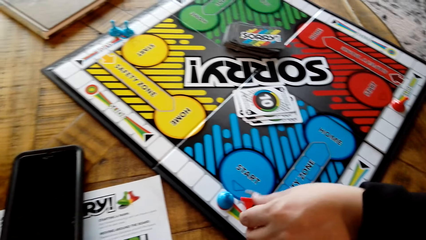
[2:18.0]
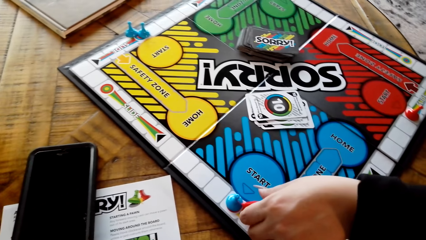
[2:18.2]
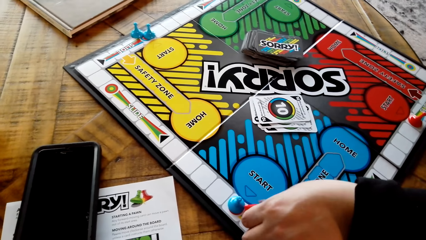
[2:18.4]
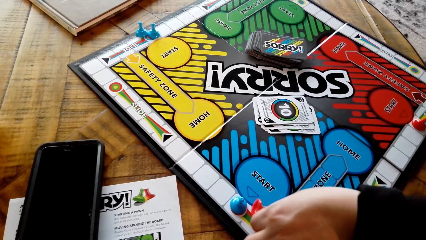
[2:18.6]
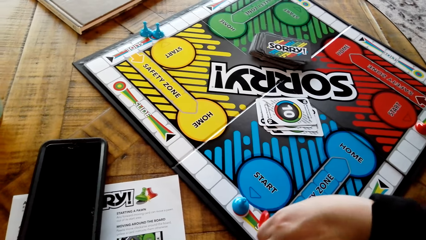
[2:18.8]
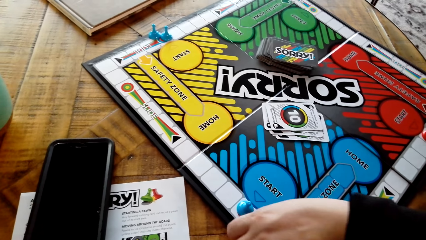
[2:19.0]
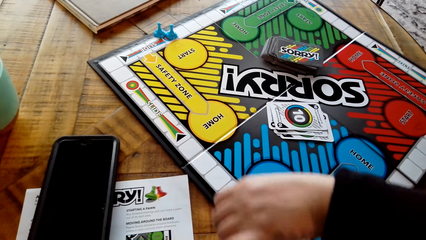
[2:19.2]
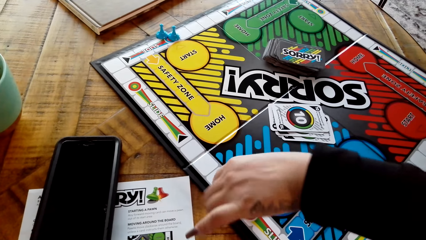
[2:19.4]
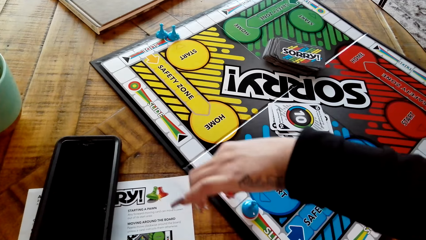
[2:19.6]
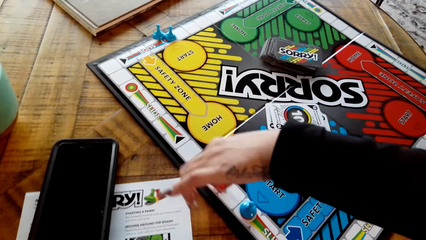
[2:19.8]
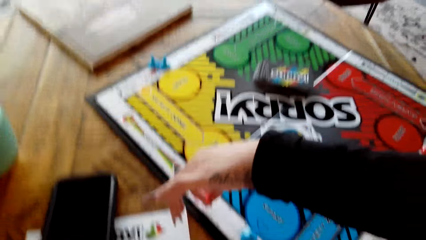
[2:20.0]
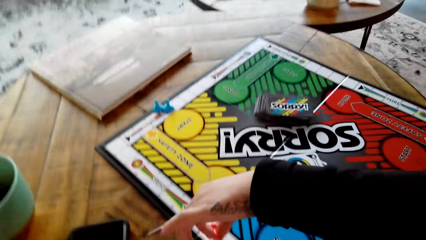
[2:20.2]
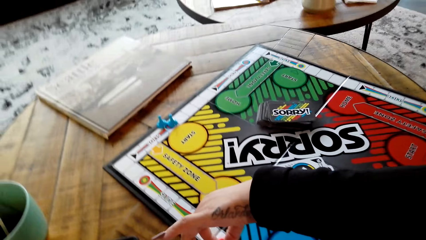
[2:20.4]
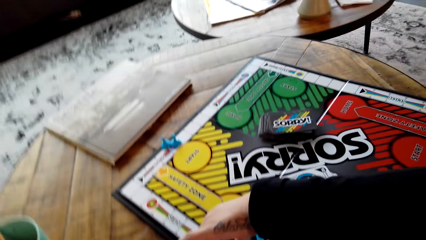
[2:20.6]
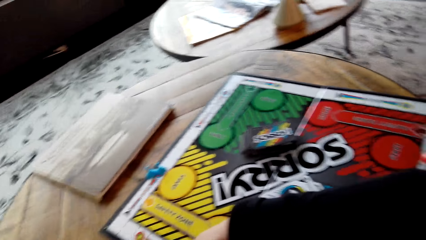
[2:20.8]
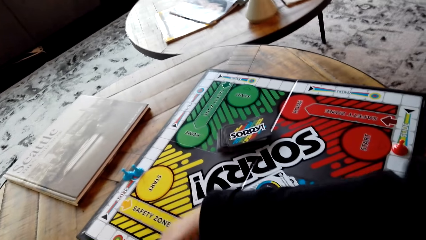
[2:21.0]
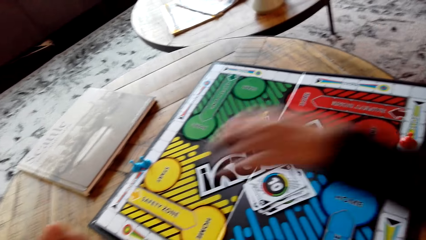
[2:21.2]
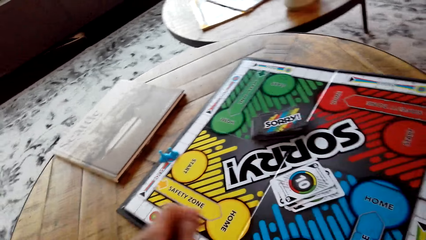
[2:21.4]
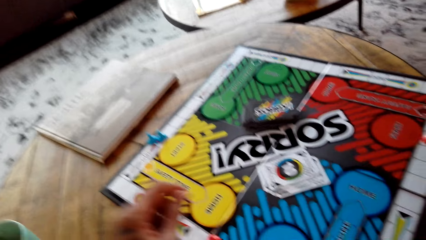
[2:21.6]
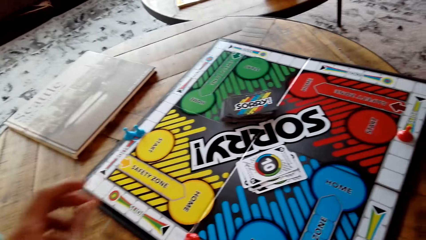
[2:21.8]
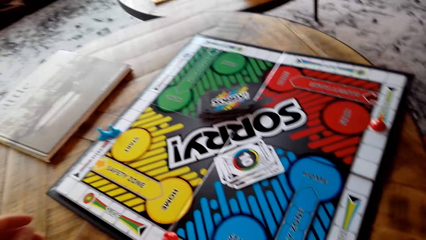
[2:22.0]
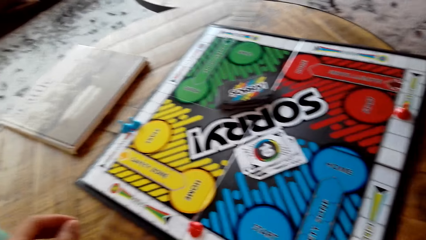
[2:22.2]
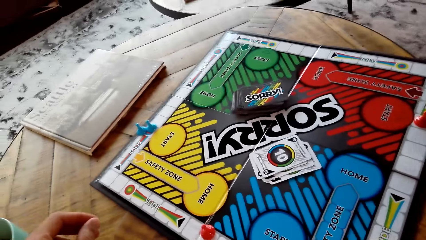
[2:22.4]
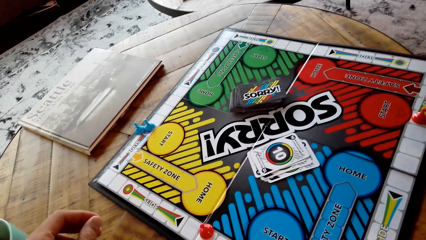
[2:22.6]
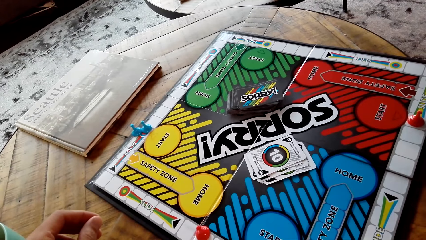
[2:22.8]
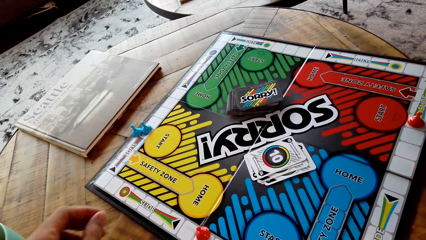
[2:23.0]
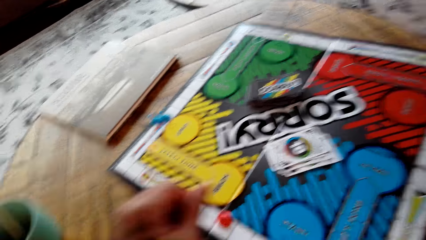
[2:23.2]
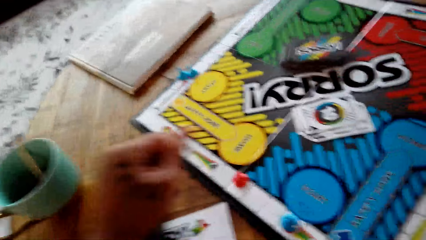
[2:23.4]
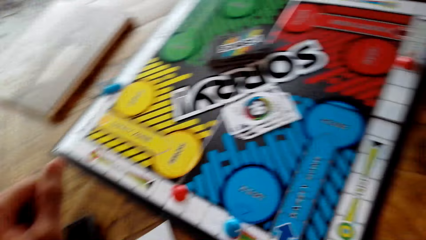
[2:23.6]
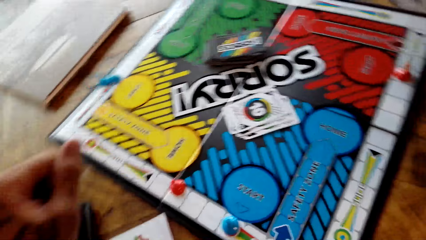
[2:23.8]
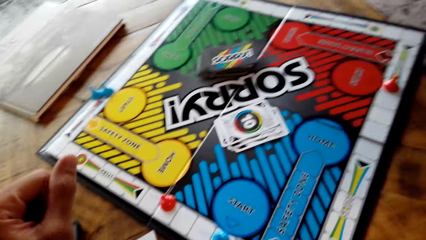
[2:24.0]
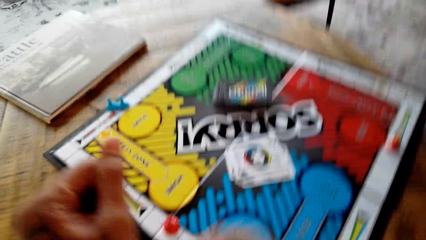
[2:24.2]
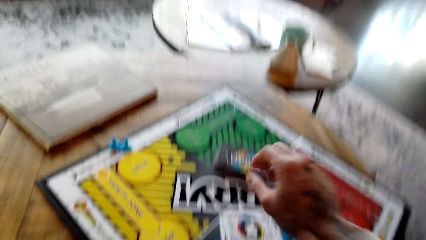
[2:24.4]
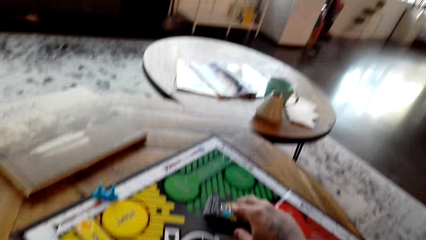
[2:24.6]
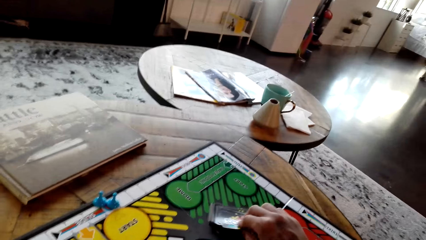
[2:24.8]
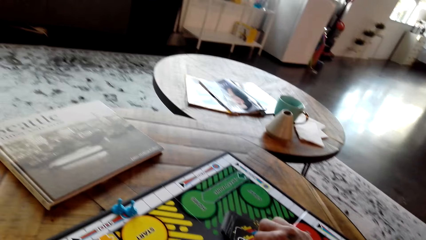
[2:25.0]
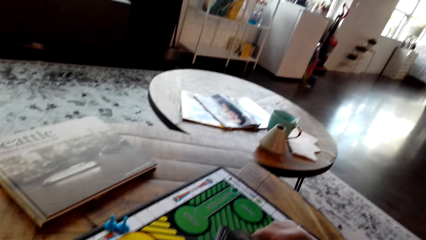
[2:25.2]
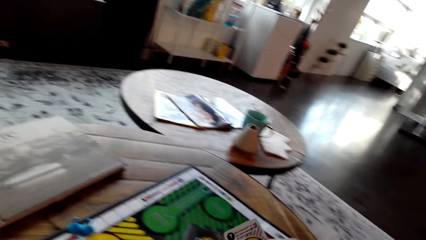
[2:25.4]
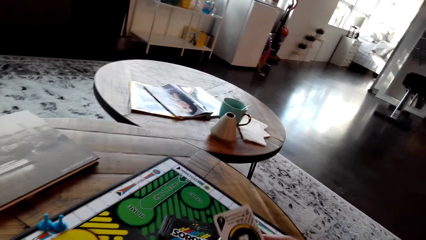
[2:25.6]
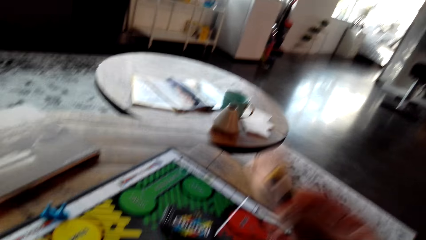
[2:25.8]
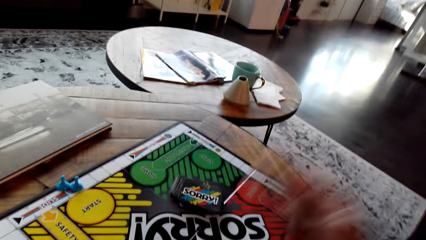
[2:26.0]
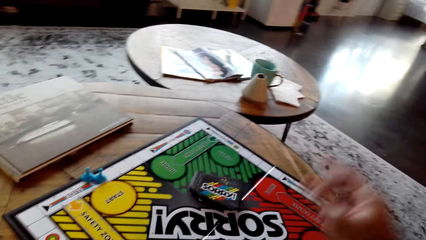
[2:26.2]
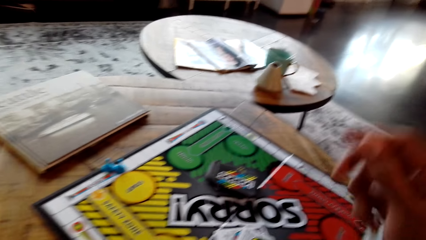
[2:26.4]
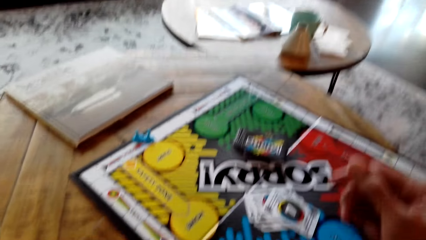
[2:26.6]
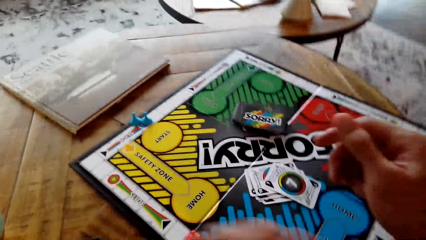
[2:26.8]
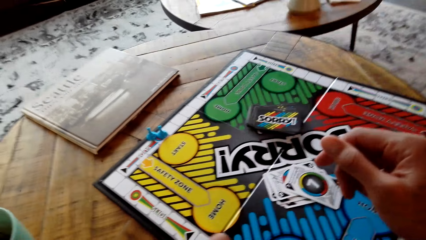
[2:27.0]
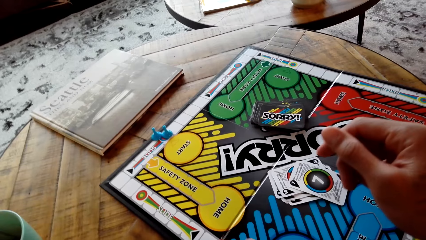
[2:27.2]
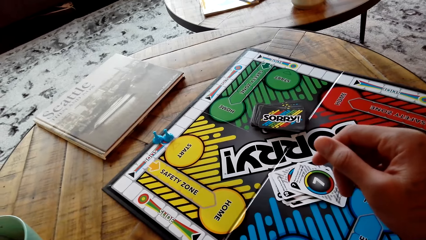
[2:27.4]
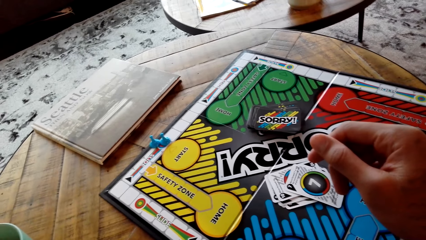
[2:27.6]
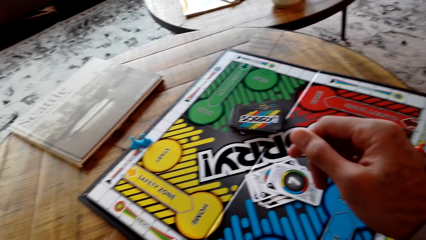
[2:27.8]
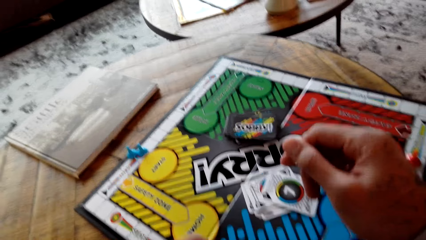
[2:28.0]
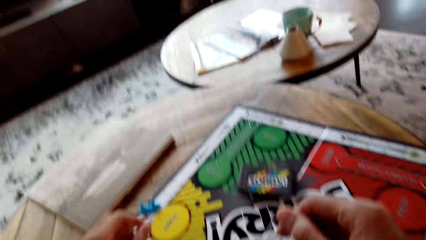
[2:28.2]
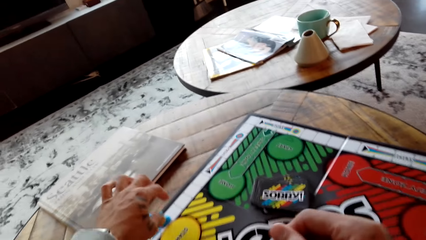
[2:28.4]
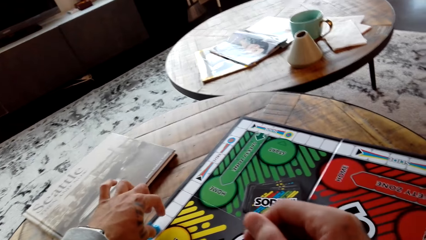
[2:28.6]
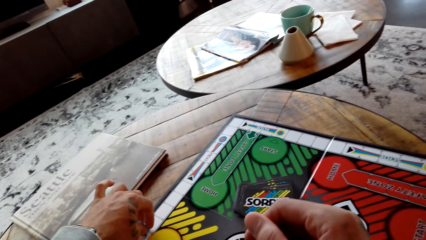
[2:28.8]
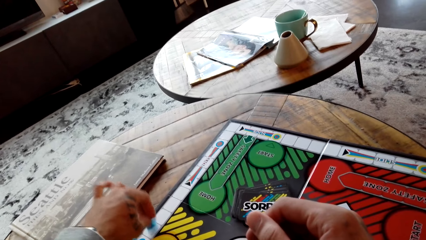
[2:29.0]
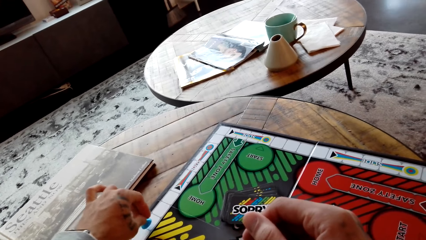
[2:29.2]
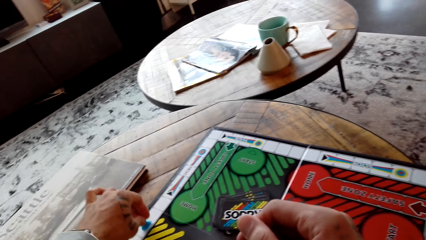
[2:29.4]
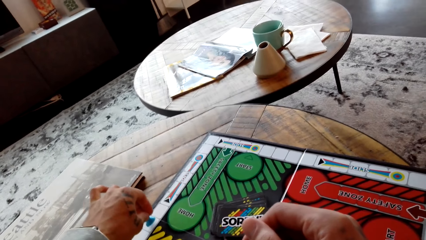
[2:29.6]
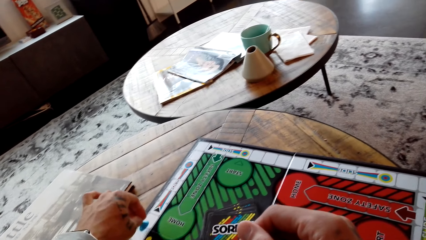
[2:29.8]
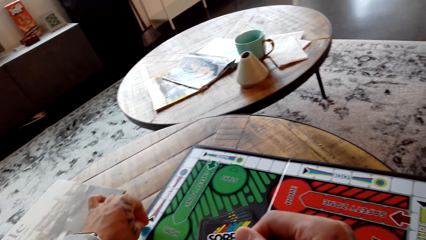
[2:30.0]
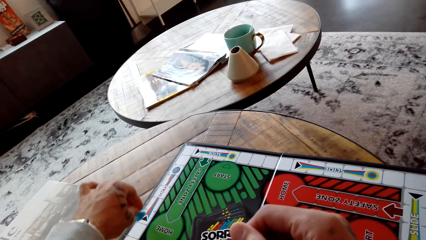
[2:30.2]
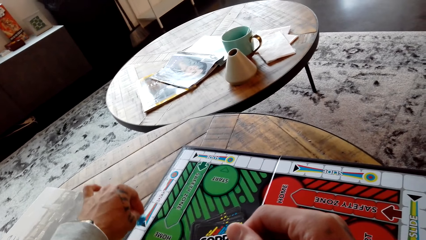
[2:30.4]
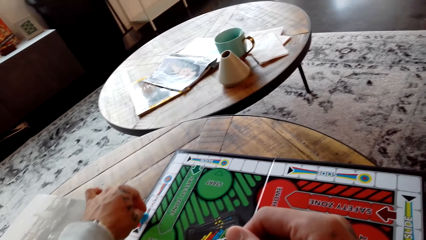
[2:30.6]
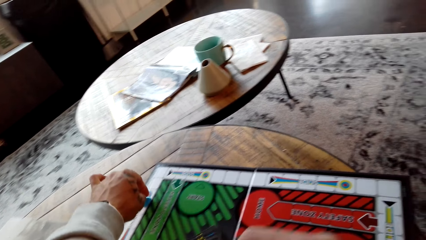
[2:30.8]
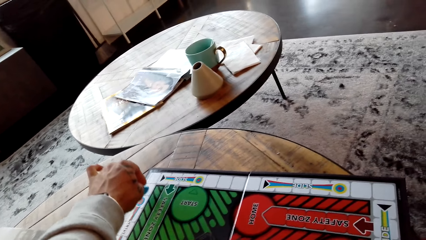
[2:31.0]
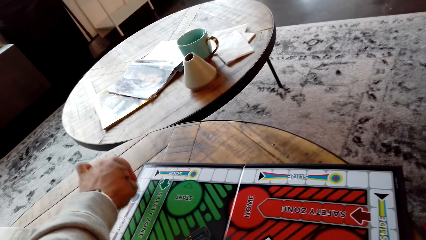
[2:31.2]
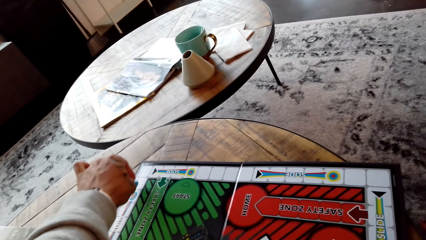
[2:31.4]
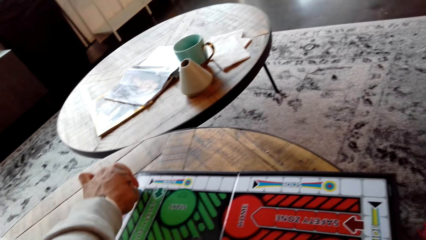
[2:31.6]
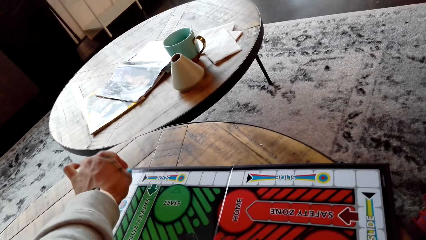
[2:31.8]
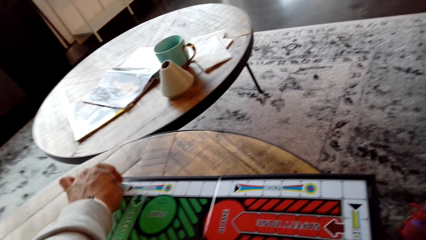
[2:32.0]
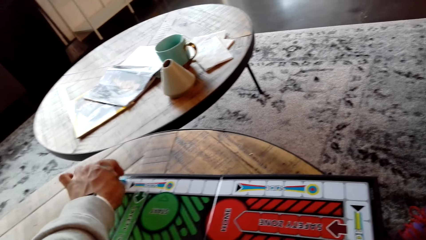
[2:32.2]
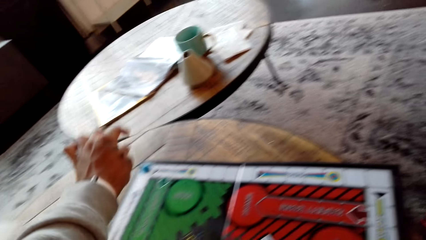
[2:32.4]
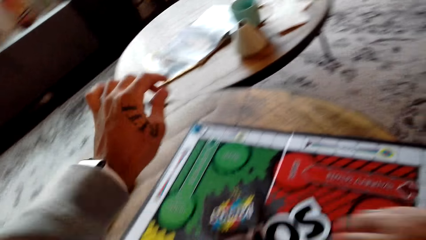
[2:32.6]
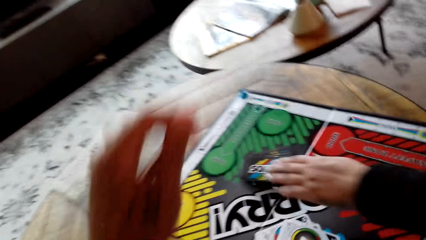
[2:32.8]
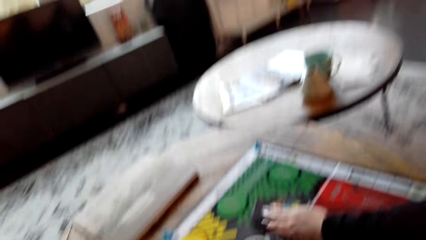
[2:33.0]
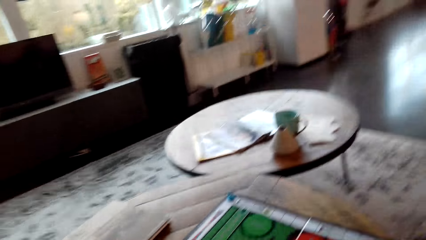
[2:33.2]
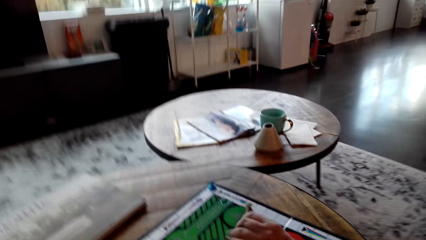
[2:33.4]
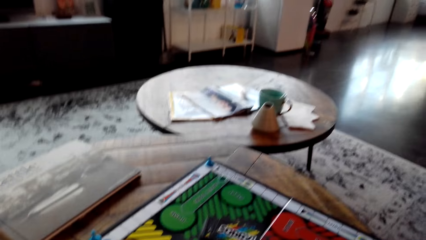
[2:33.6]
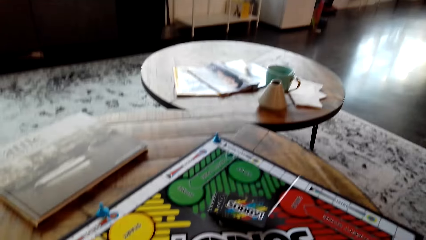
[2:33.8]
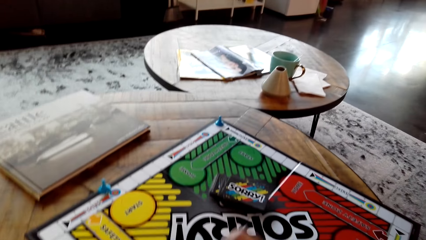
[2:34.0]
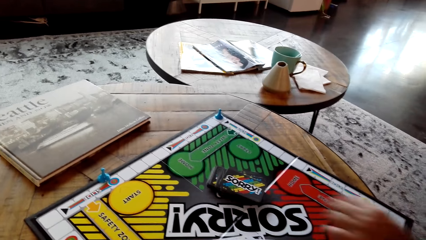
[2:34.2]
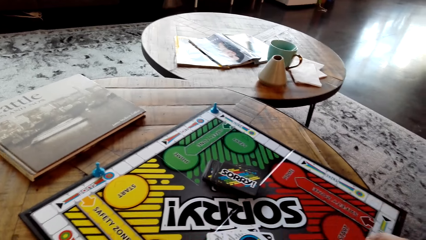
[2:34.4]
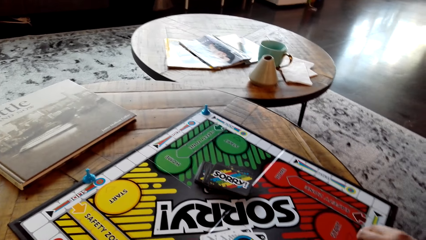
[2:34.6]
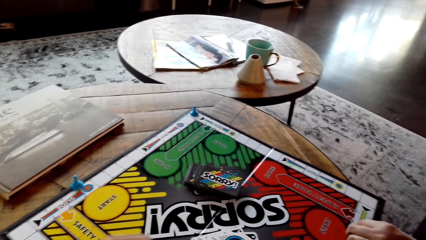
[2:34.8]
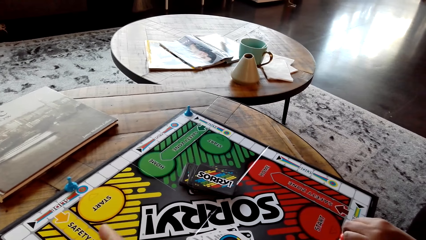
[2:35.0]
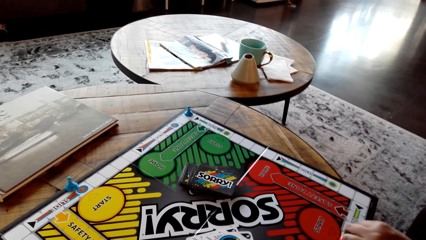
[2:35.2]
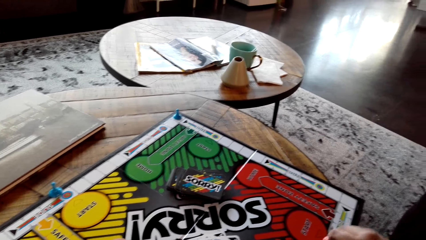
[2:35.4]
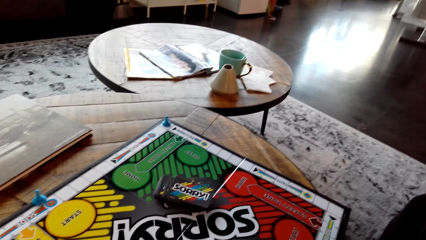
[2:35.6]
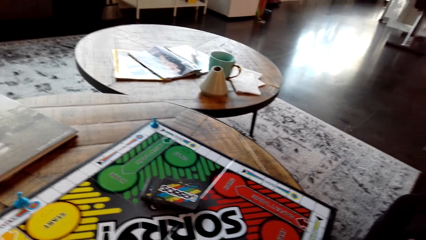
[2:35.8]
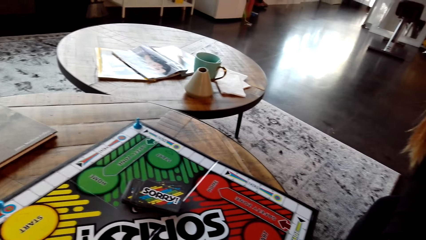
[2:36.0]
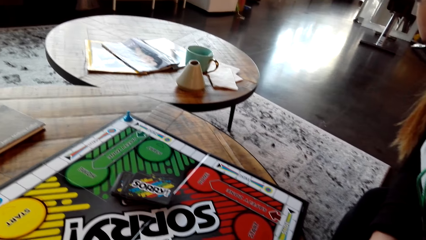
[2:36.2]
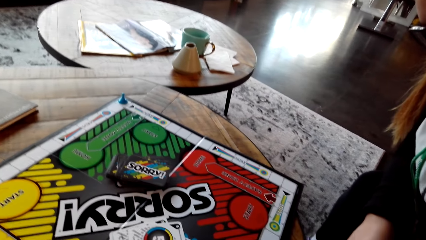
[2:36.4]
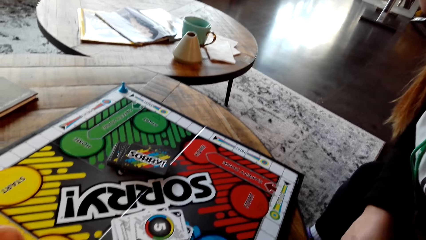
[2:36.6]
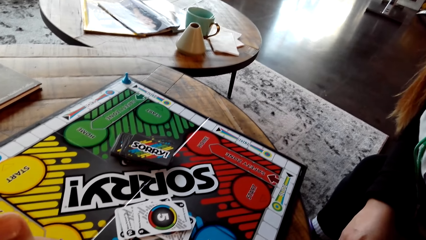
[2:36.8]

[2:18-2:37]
The lady puts the red pawn down on the board. The camera wearer plays the Sorry game. They draw a card from the board, put the card on the Sorry board and move the blue pawn on the board. They put the blue pawn down on the board. The lady draws a card from the board. The lady plays the Sorry game, puts the card on the Sorry board and moves the red pawn on the board.
